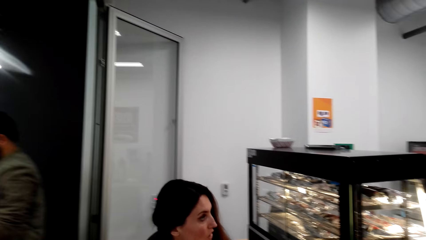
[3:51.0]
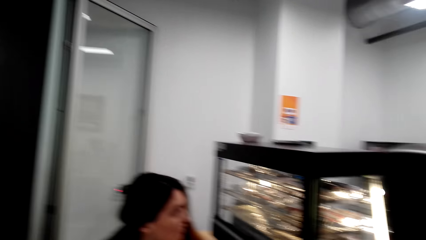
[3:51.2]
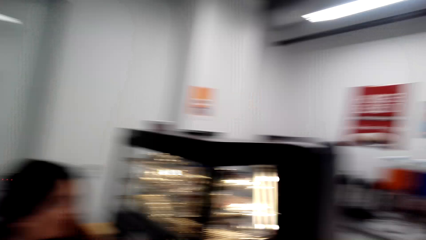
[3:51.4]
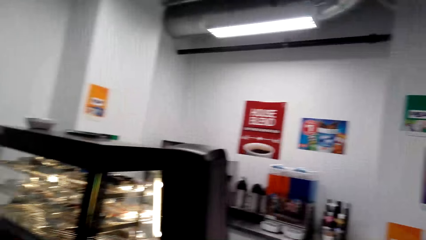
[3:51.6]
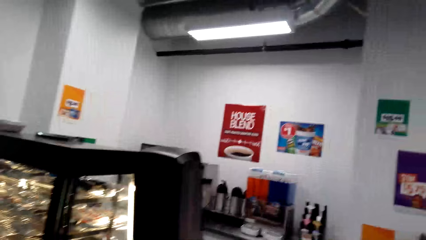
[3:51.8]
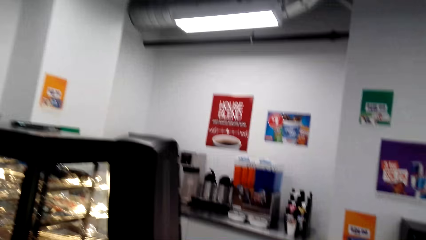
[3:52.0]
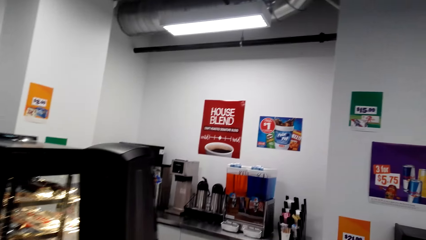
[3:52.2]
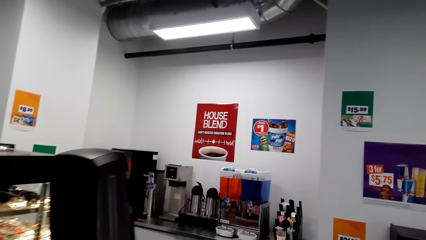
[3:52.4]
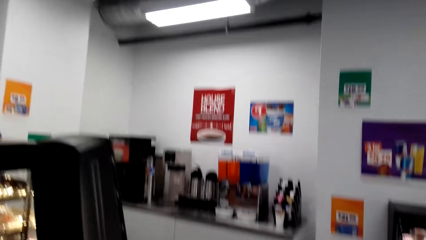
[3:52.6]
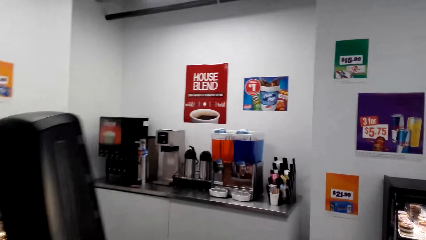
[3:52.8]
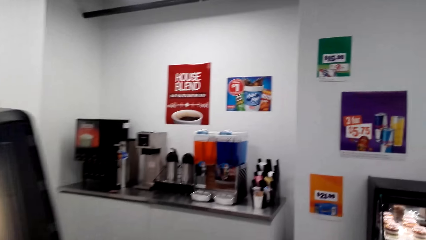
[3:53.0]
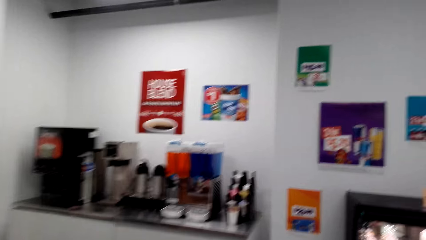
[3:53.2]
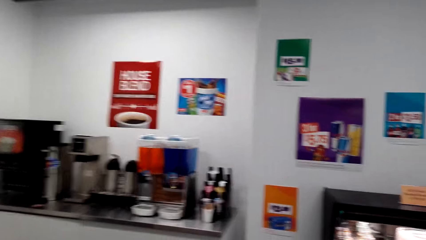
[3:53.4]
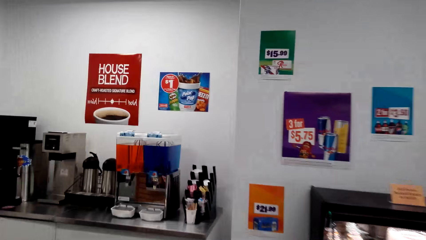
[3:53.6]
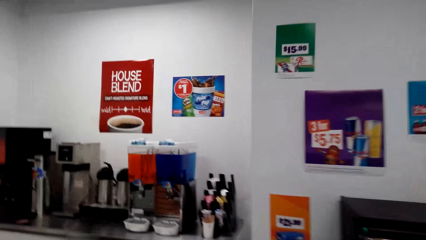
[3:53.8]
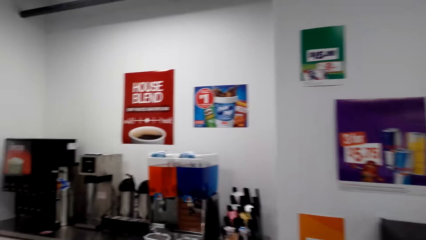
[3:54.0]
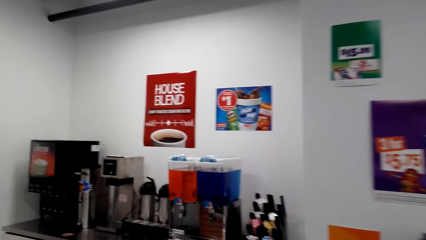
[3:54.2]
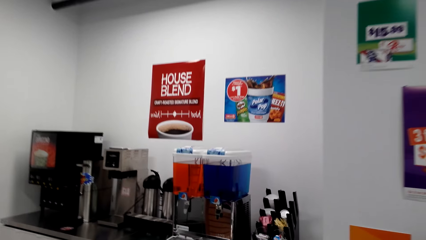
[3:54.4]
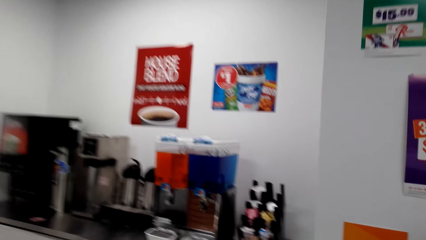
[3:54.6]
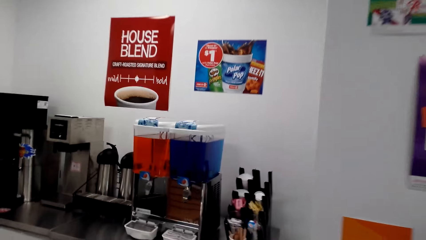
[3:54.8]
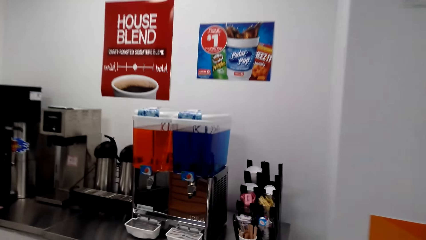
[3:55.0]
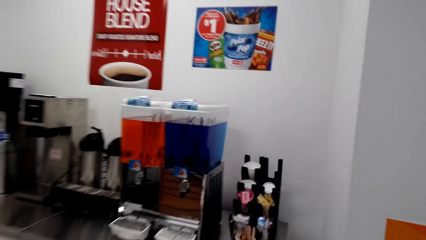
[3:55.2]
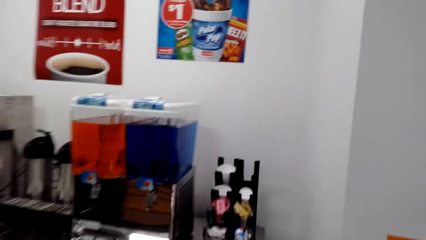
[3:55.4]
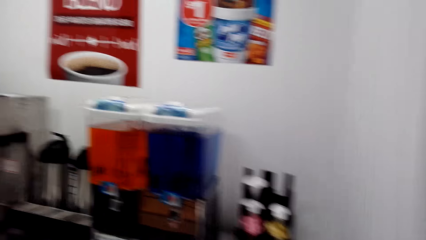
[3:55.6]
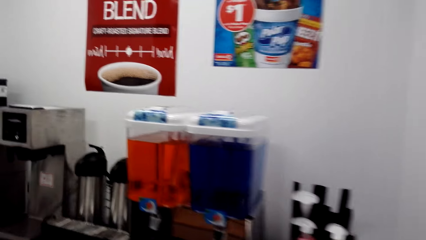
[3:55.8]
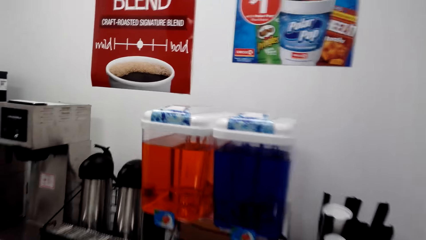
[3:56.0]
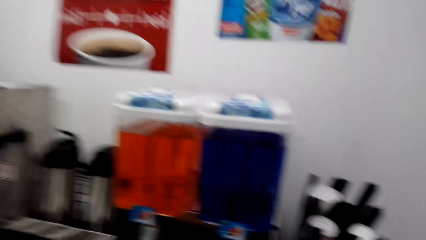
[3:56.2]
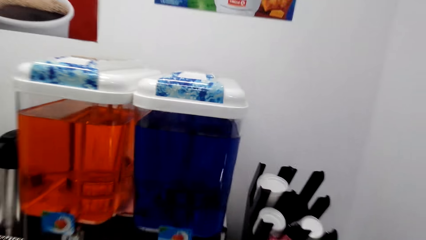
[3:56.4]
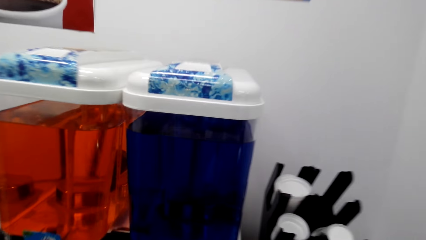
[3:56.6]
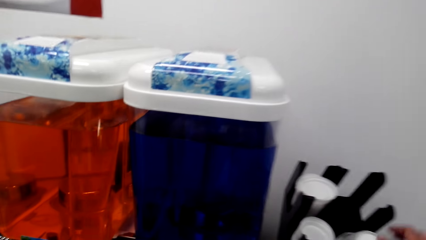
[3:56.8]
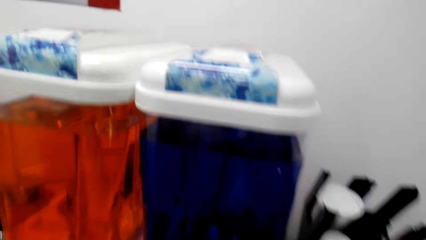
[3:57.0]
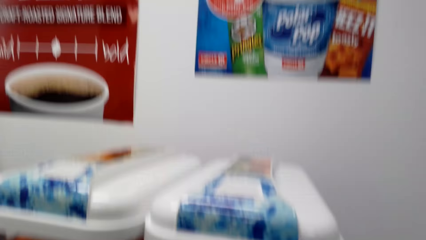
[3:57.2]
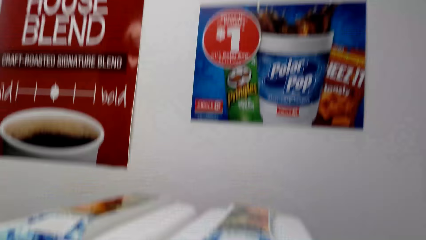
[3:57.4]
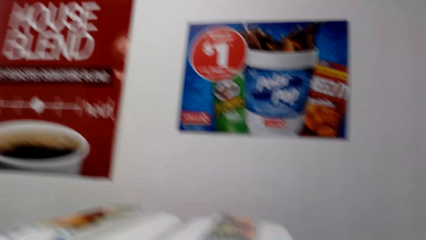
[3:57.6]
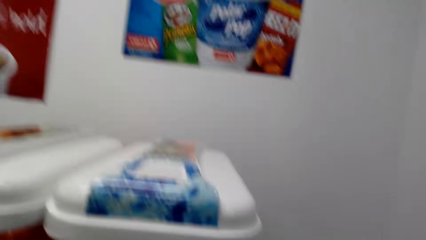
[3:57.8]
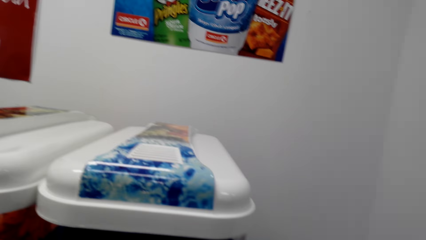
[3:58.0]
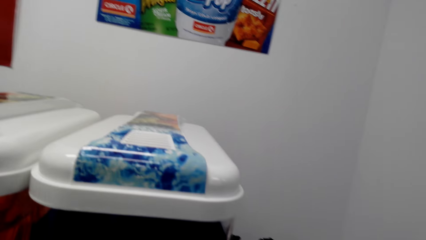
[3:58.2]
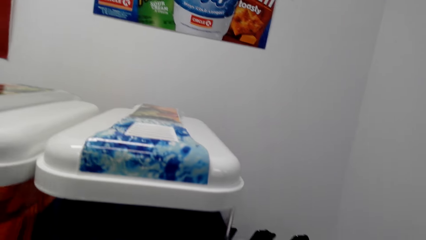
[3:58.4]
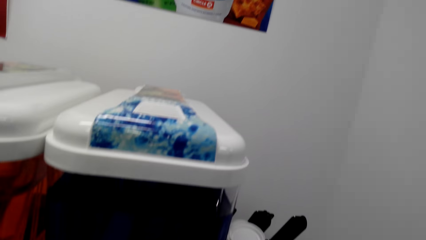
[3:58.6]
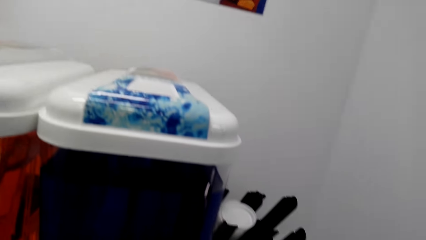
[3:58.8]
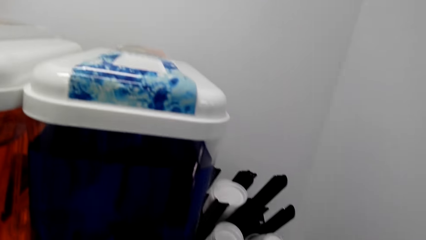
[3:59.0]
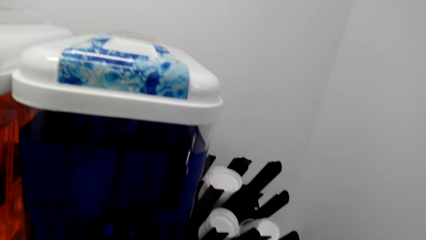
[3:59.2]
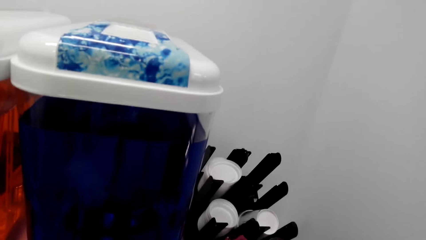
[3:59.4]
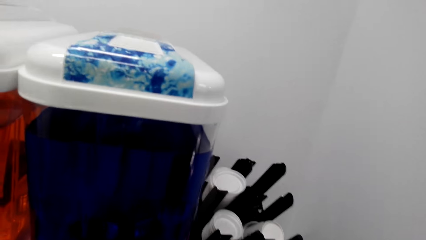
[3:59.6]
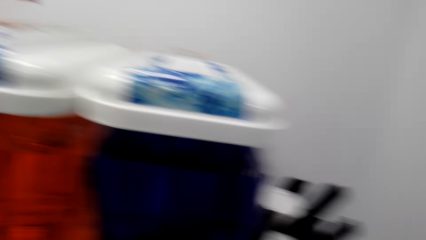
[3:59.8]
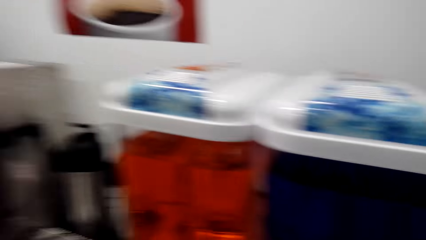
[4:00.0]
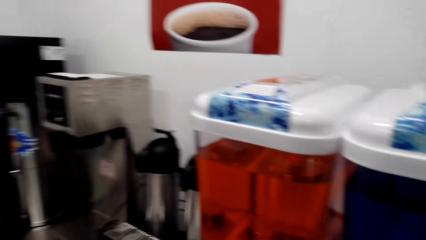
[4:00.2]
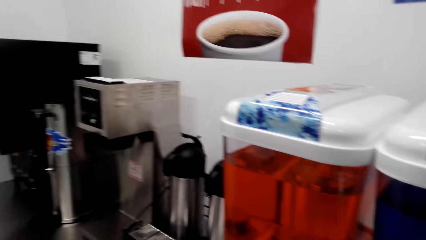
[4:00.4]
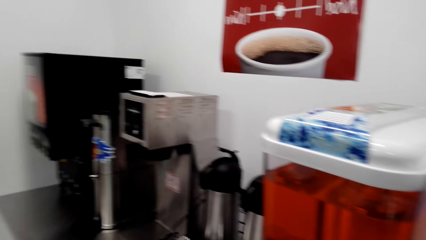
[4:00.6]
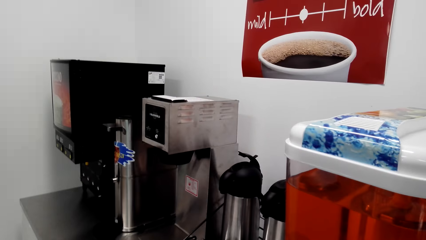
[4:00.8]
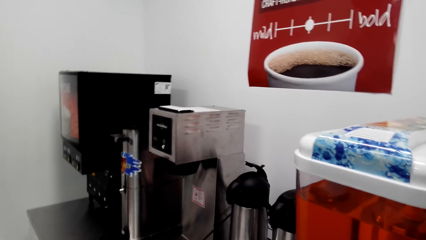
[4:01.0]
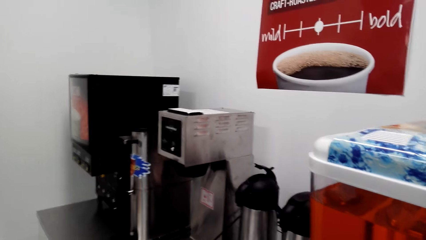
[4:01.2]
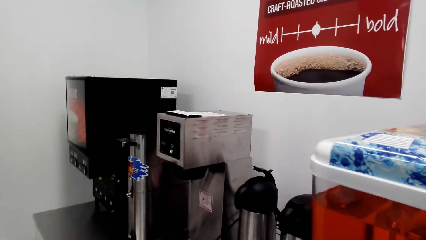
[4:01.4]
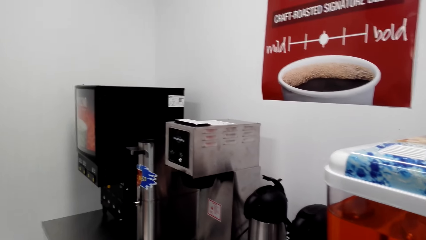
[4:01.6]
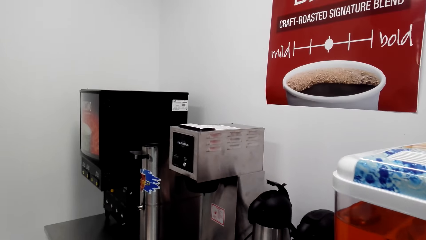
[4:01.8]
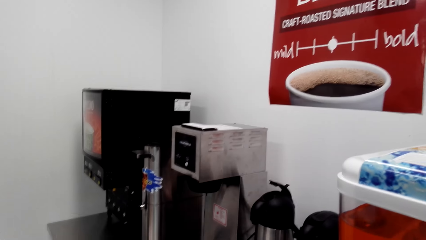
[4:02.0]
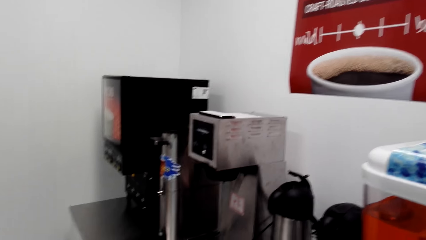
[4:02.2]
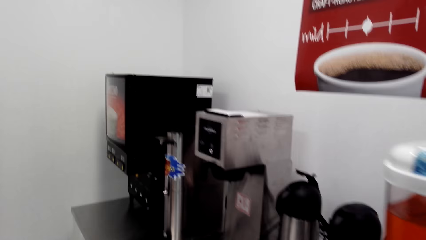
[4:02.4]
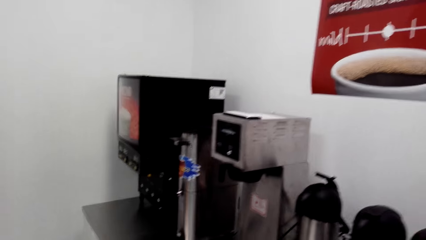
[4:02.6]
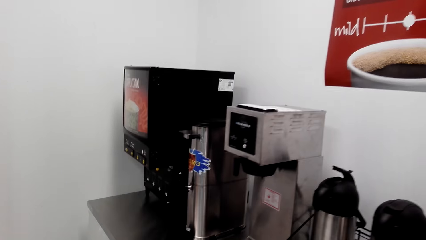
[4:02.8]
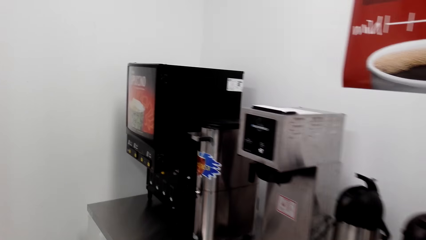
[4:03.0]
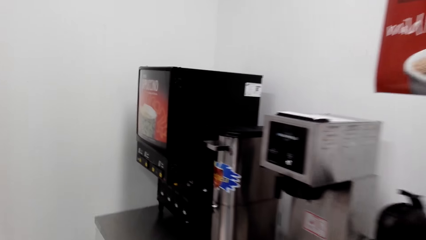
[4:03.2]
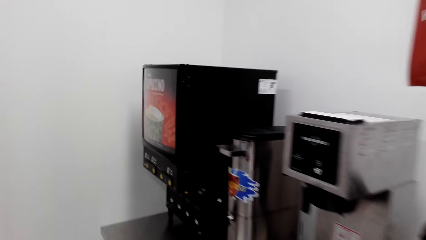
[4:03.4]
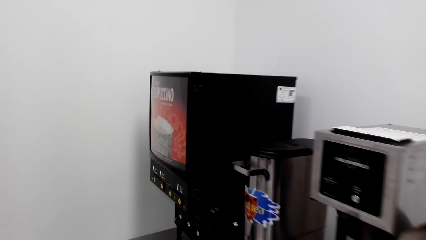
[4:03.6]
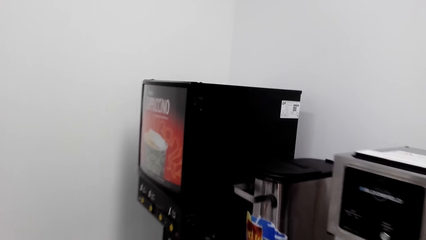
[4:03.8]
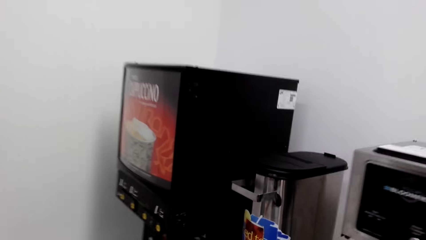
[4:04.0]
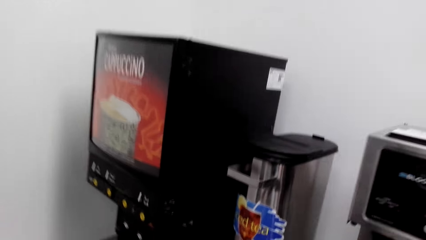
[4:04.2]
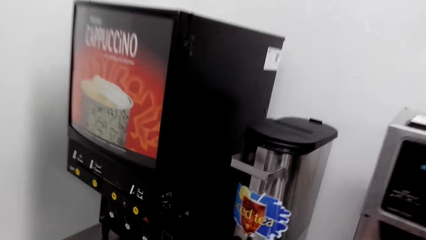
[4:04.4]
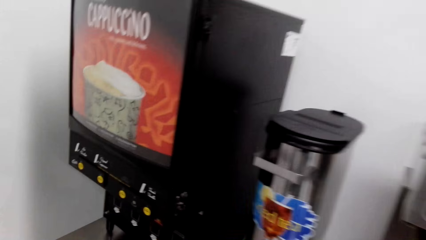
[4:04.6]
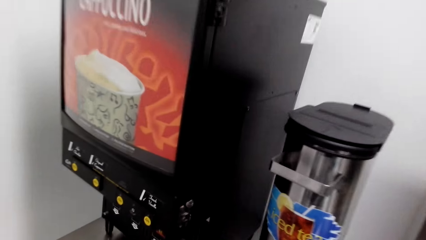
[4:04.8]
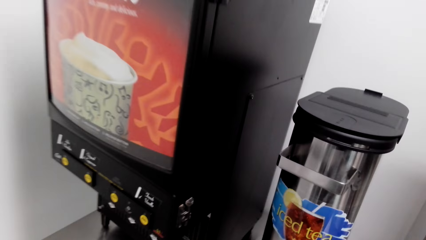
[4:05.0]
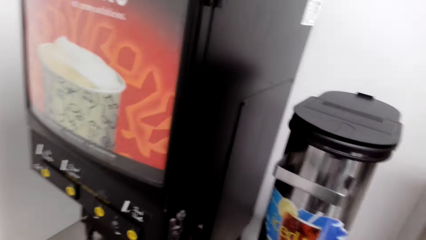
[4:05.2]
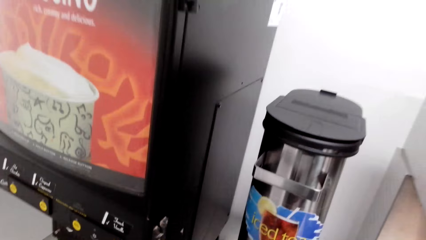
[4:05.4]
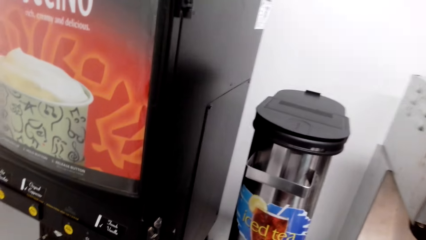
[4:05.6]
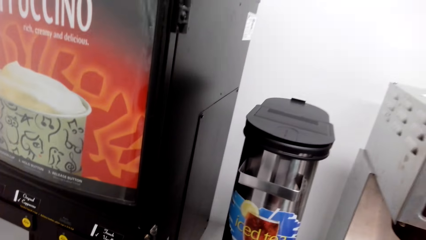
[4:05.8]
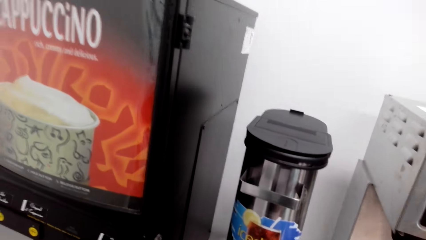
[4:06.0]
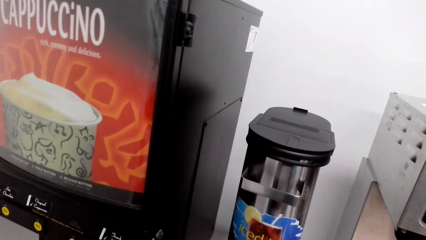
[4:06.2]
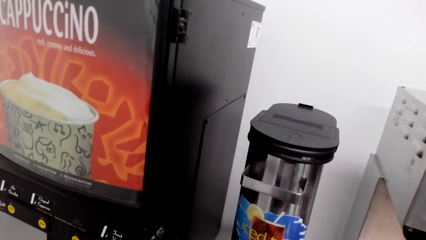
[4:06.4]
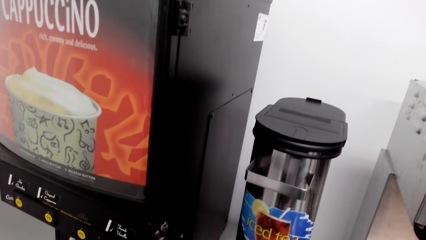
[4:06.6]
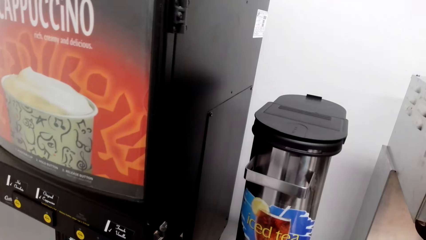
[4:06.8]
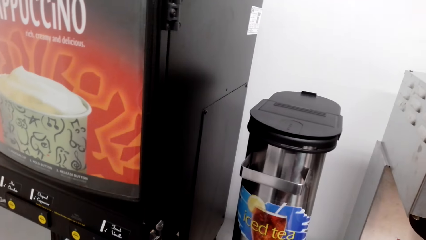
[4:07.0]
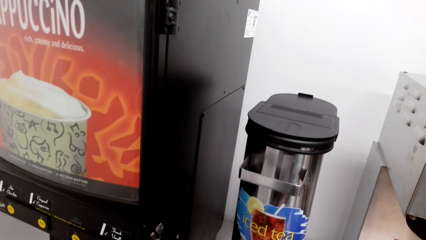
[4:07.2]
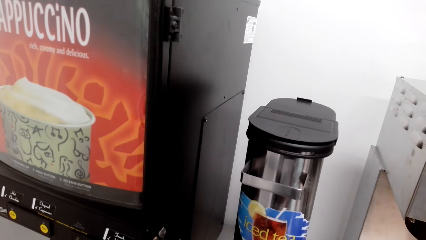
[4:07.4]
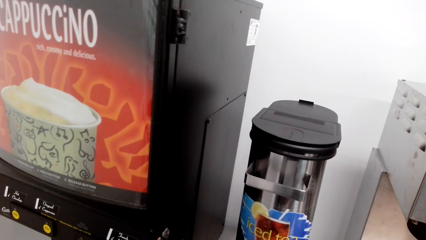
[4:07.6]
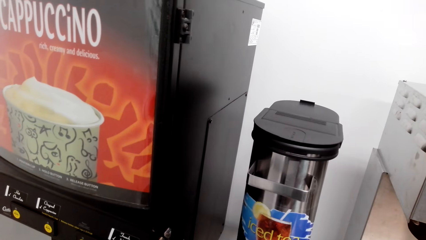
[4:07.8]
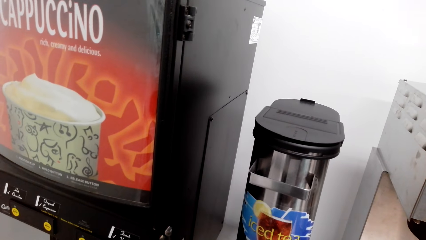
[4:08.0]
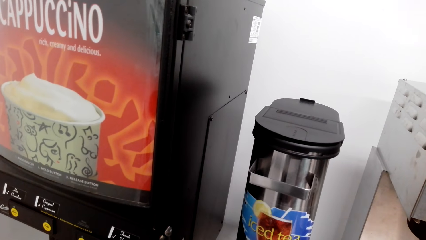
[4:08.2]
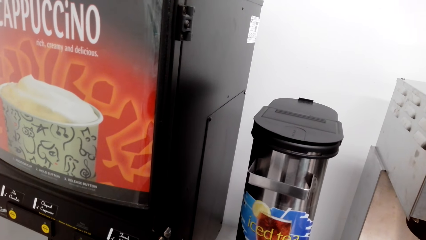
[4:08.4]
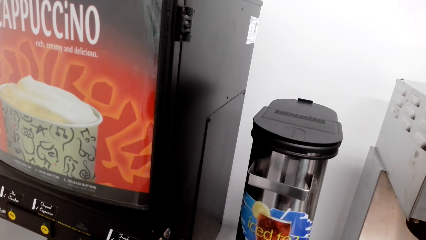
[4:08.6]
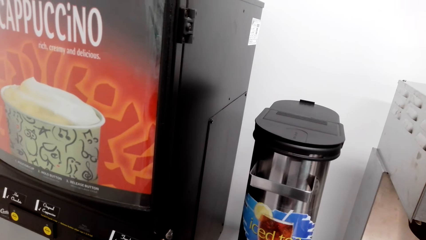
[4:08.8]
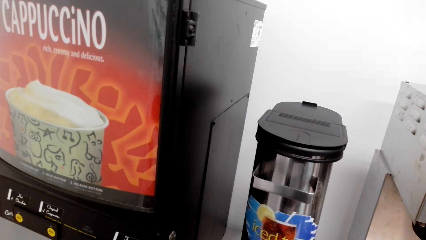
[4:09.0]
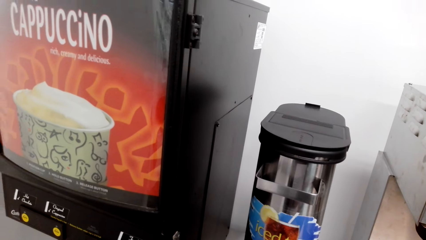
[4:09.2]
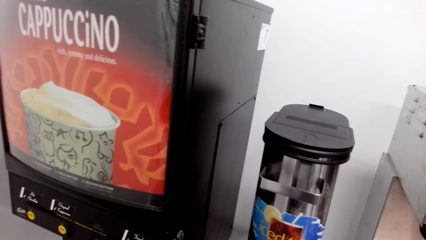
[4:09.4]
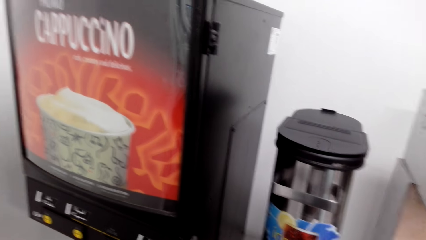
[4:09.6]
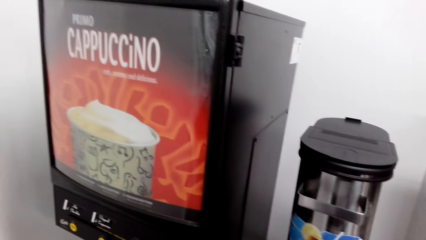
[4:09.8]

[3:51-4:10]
The camera wearer walks towards the juice machine. They walk around the building. They stand beside the juice machine. They look around. They move towards the coffee maker machine. They stand beside the coffee maker machine.
